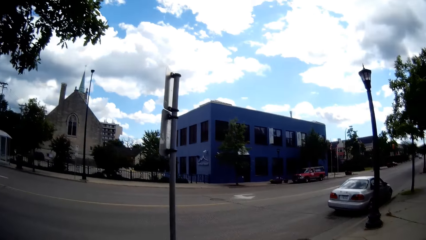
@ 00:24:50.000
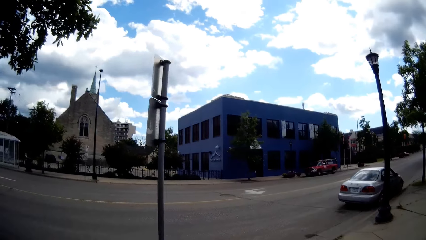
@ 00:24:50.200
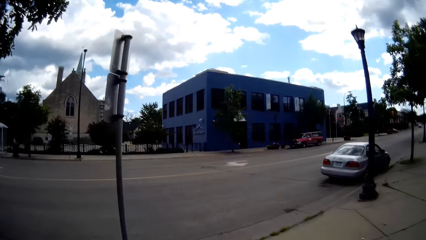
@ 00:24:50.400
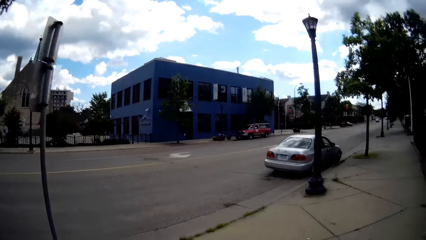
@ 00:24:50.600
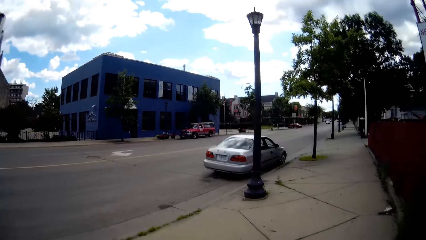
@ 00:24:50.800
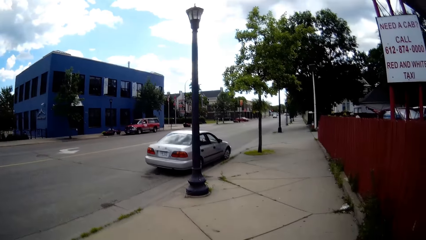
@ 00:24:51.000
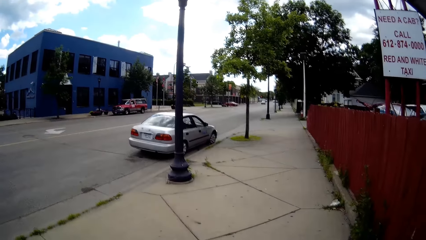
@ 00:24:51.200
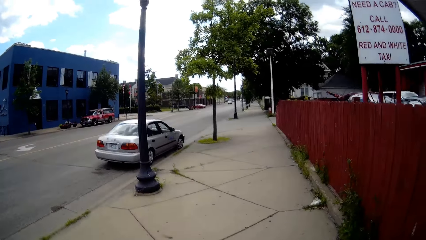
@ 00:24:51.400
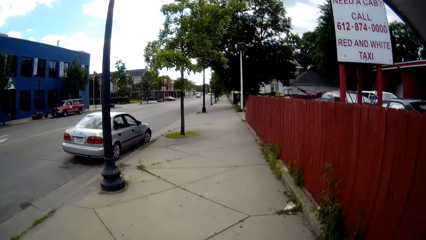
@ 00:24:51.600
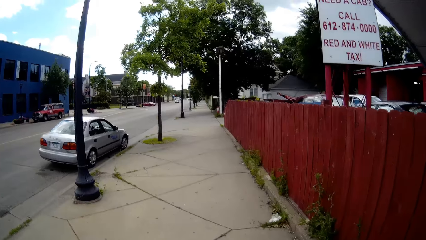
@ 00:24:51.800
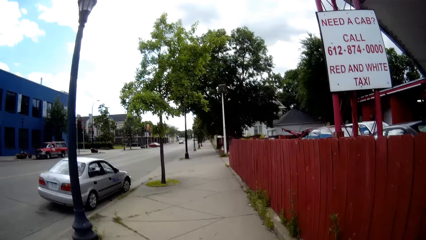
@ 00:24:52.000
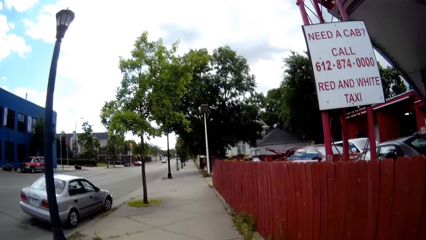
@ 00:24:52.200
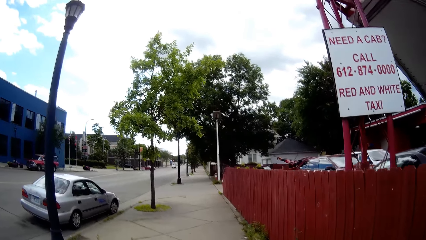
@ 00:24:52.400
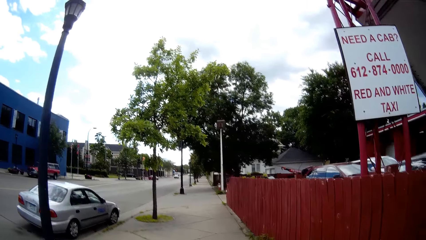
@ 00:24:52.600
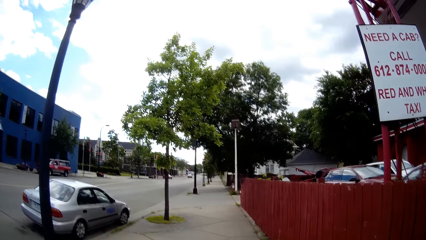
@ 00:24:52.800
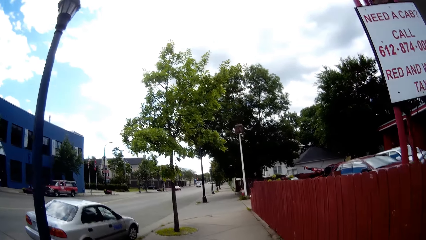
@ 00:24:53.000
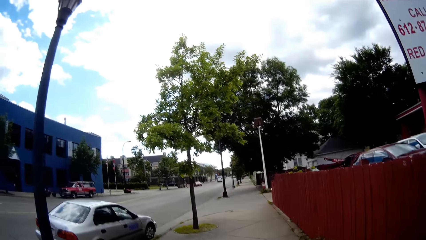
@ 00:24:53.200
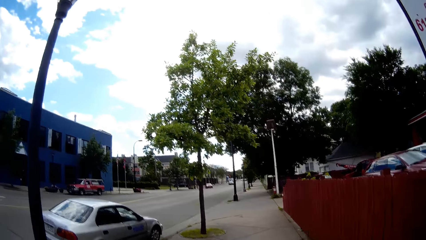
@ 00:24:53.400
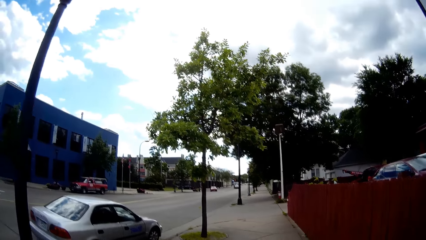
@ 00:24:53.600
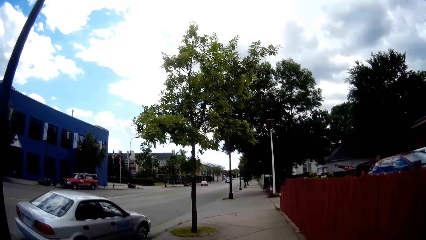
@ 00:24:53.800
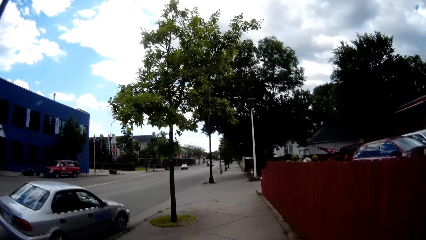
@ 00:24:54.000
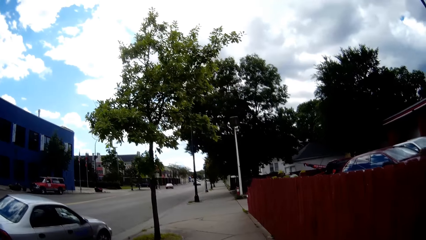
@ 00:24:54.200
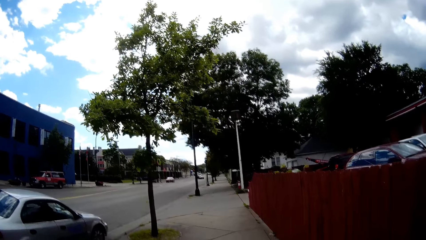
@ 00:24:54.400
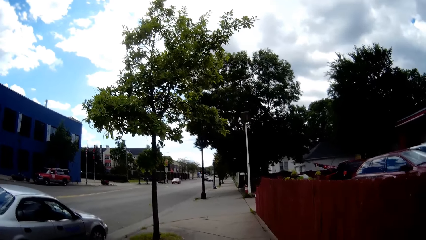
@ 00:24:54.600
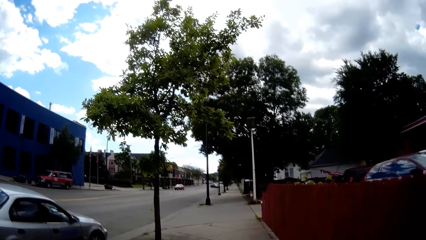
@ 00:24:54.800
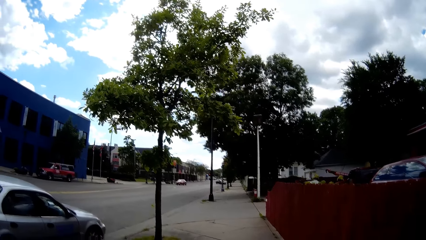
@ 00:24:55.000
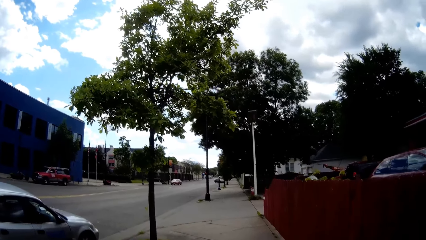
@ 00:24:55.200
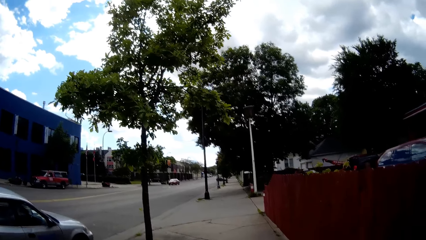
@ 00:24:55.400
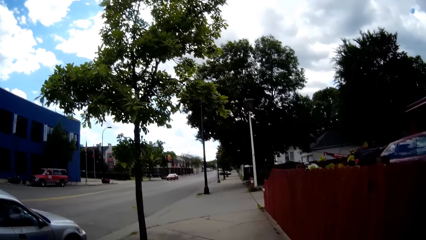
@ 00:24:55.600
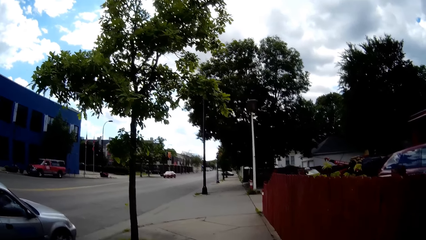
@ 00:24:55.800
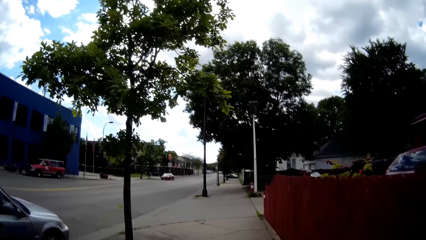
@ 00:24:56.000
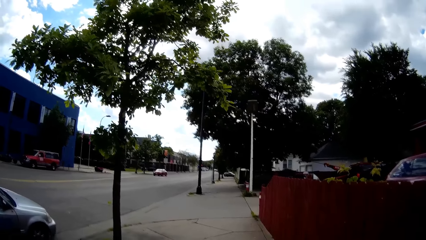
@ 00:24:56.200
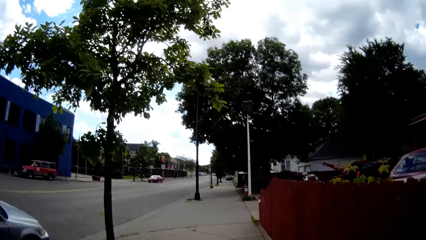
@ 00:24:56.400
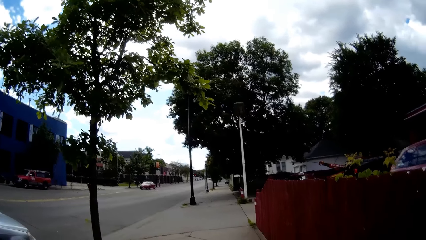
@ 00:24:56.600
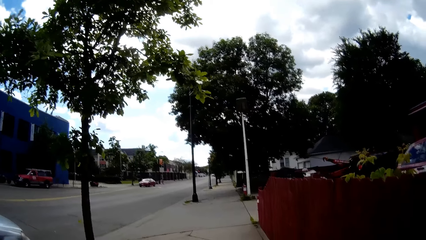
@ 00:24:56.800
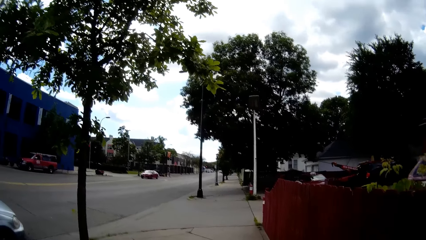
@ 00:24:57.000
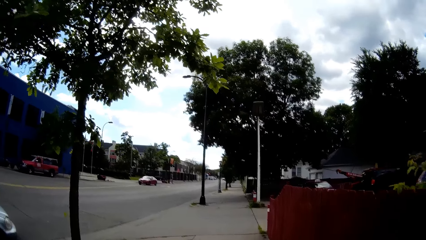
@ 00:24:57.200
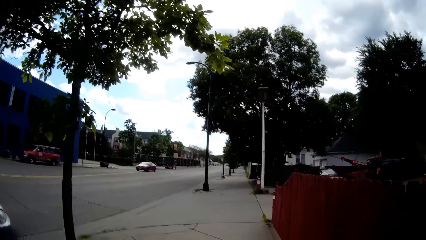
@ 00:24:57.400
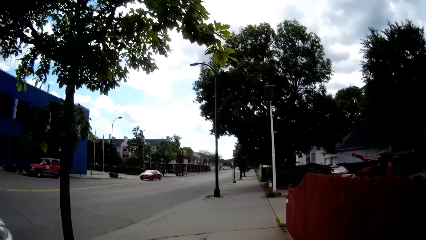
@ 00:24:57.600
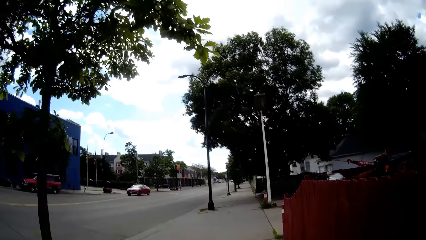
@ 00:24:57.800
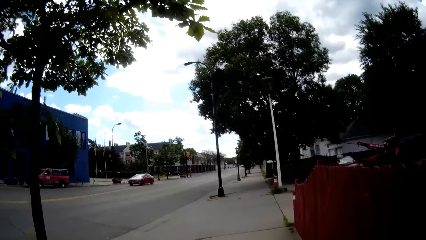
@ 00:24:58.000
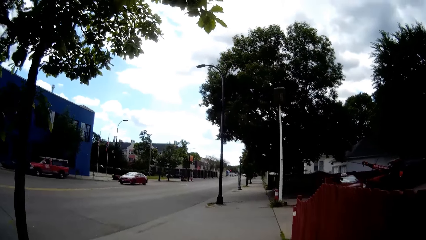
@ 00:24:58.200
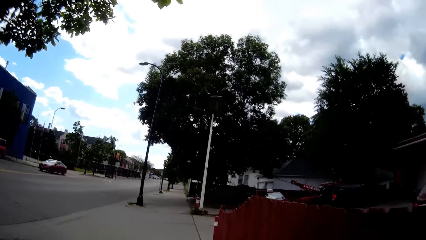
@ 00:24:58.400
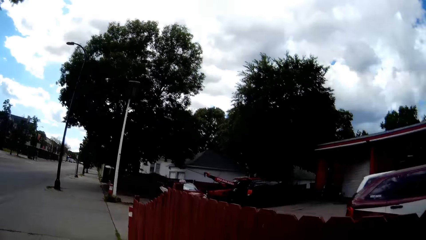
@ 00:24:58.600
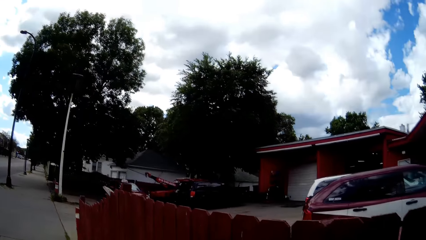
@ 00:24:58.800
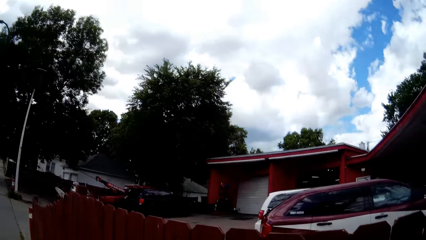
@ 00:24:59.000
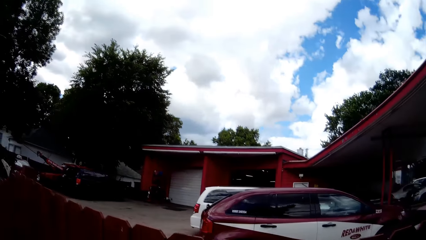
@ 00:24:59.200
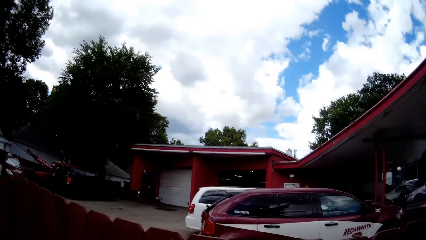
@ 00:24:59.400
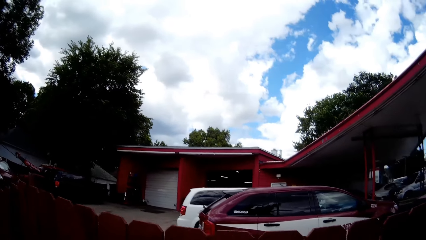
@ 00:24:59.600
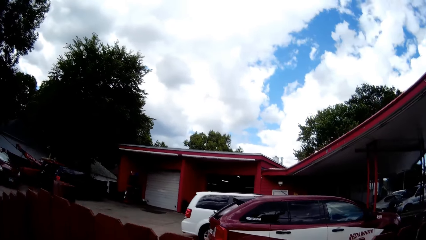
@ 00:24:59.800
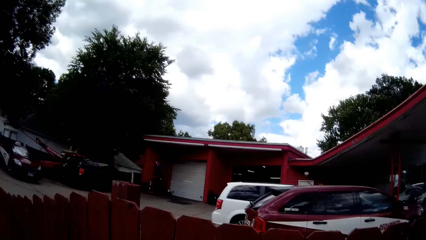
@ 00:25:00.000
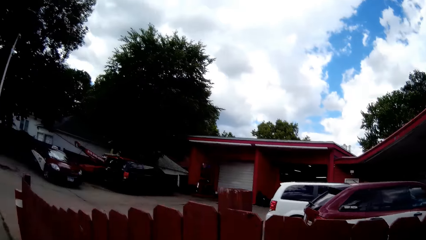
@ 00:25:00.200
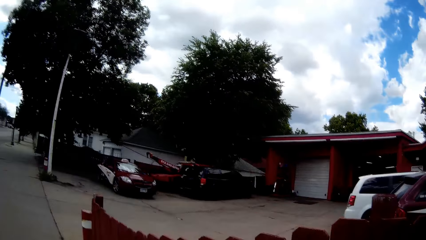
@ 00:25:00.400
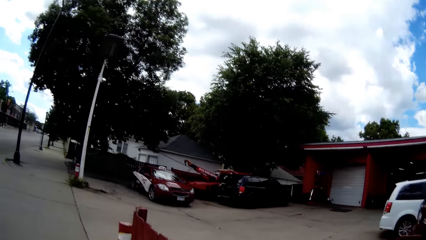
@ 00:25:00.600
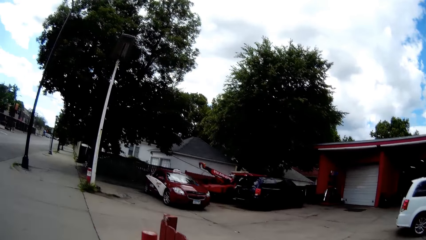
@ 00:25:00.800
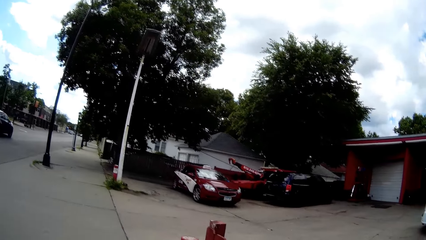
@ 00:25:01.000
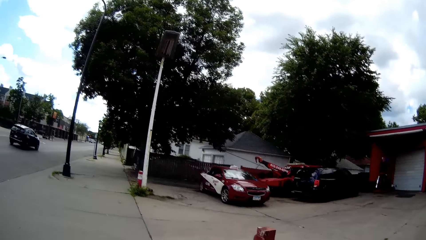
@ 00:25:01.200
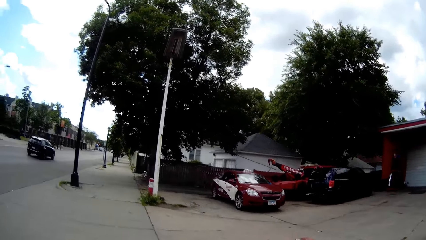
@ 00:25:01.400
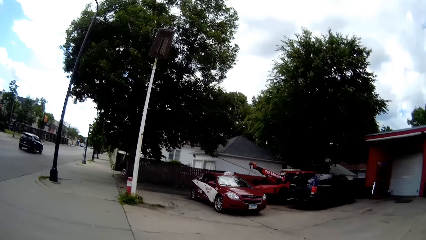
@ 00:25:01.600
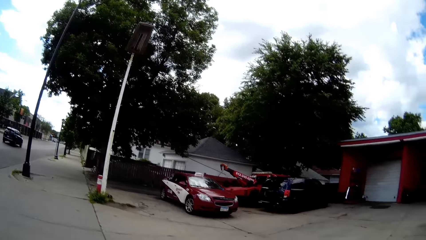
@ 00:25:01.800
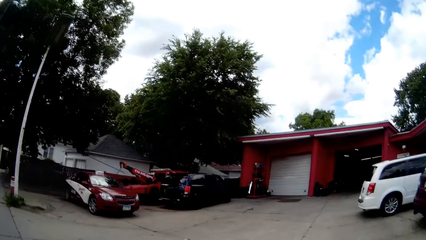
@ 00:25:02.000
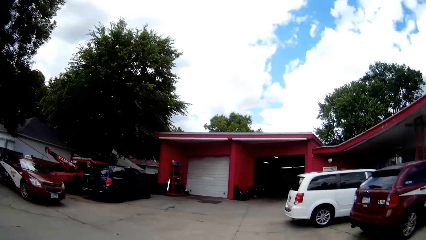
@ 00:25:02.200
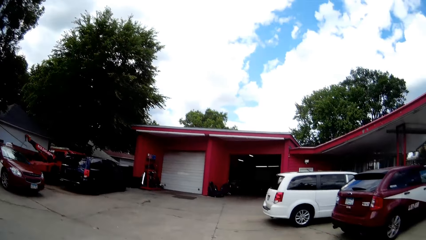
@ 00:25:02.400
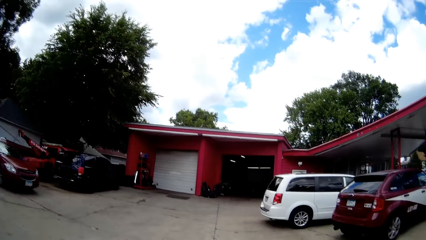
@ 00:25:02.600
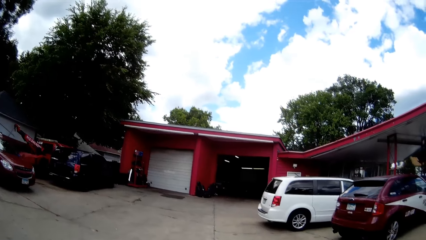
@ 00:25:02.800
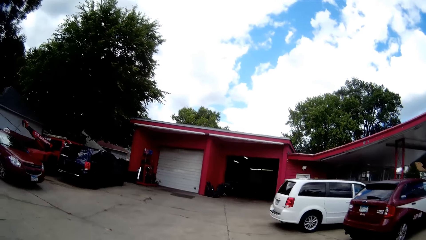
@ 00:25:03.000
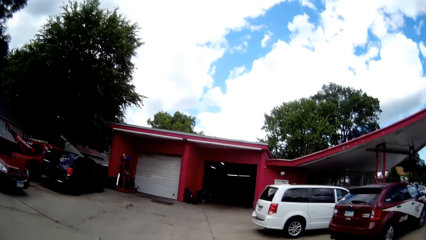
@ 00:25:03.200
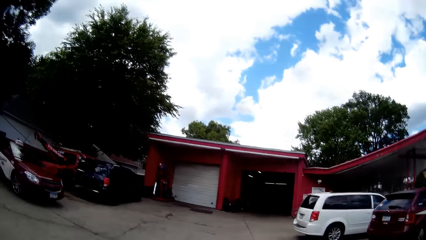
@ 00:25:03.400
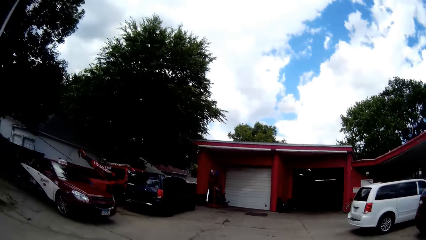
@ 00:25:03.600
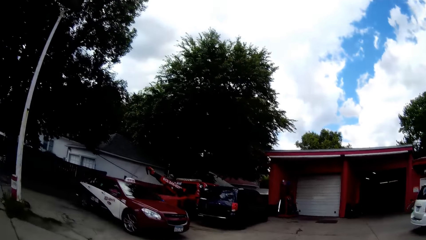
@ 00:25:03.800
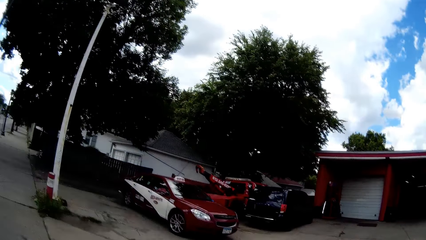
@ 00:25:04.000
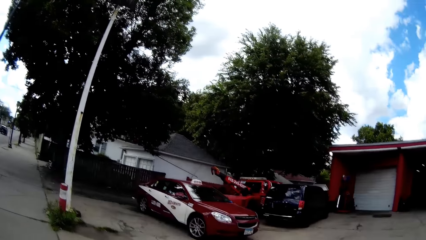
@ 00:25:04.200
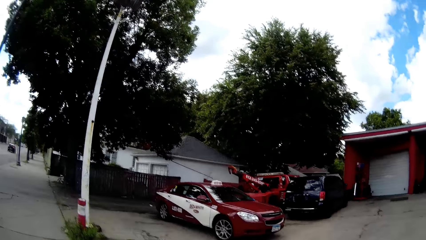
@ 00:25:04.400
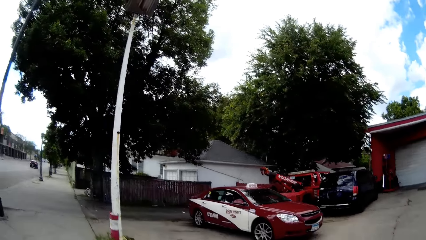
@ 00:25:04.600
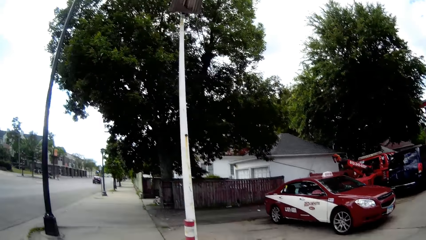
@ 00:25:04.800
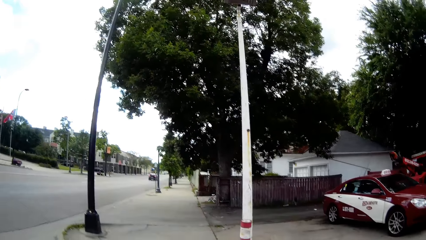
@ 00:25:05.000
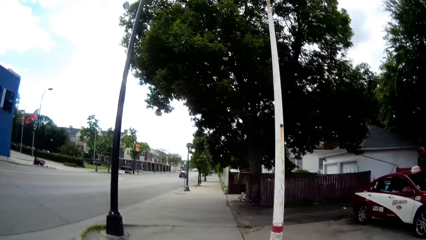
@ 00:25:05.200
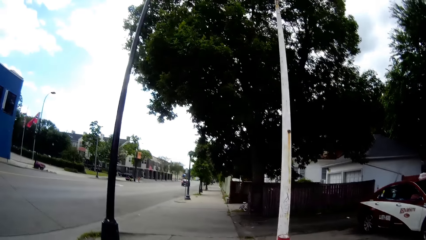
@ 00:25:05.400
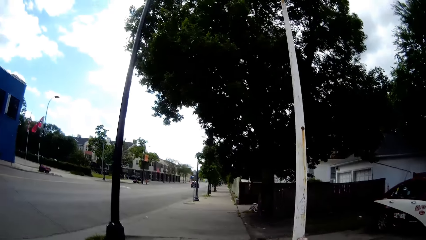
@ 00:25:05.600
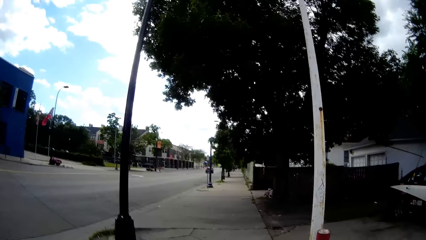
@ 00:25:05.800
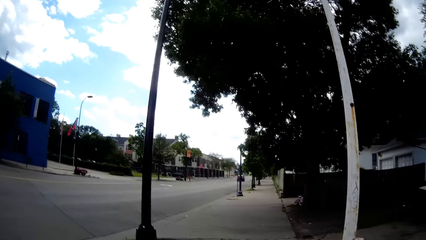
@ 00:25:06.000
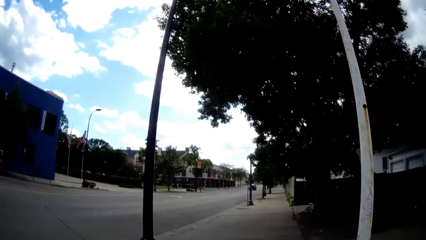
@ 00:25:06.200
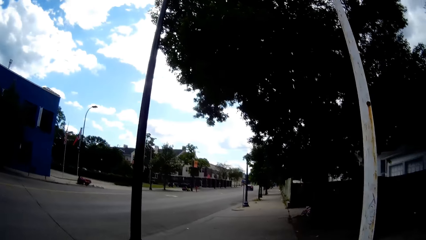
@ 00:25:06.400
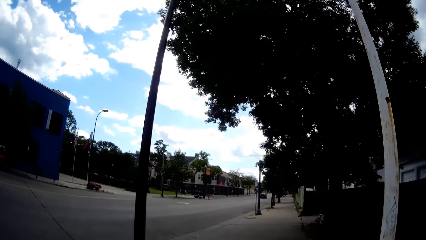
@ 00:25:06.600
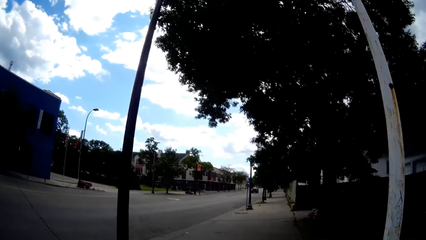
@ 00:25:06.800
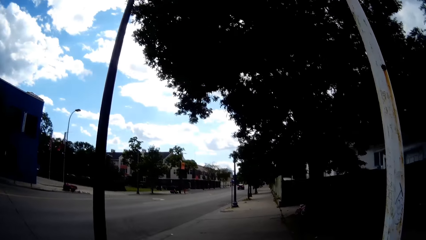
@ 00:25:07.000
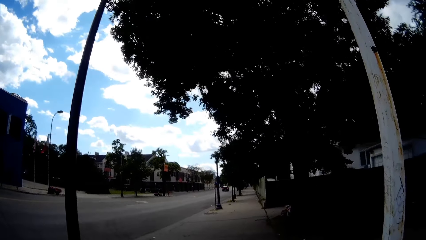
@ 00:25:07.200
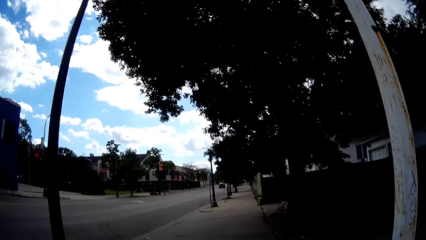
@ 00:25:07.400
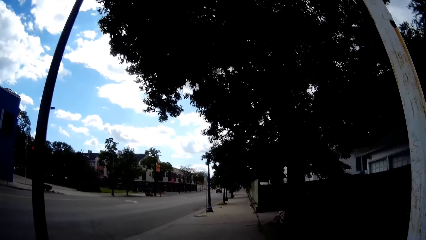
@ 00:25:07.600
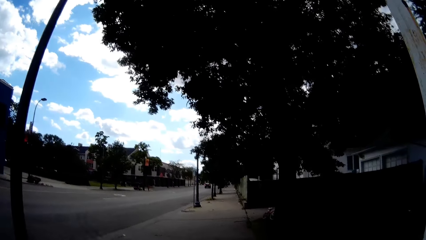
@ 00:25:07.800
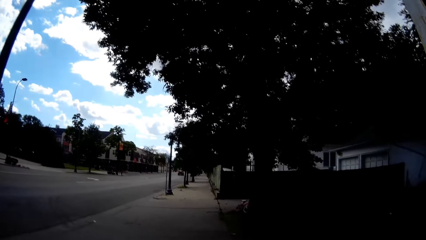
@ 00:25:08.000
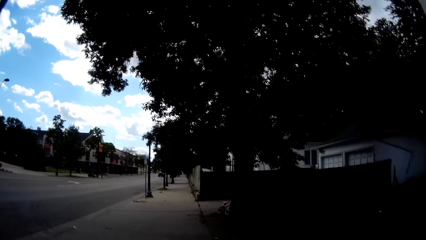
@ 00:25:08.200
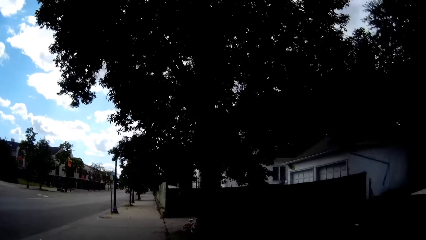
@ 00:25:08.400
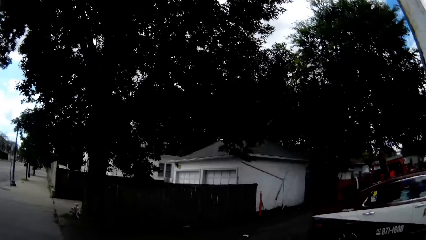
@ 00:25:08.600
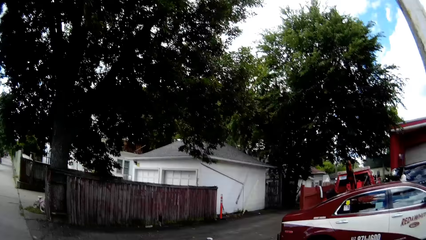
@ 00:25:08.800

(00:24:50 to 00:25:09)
The camera wearer looks at cars parked at a fire station. They talk to the boy.
